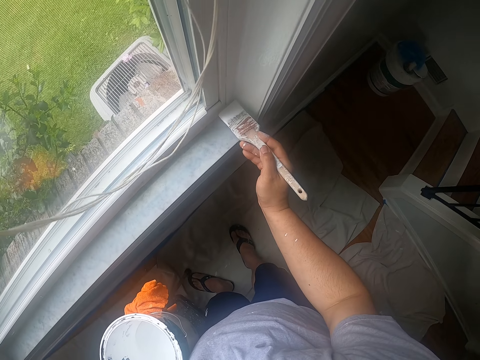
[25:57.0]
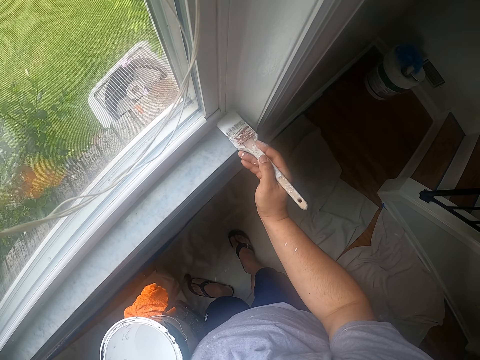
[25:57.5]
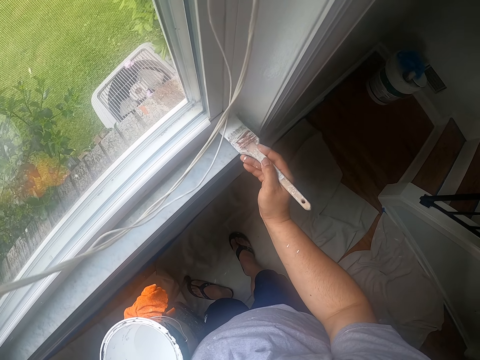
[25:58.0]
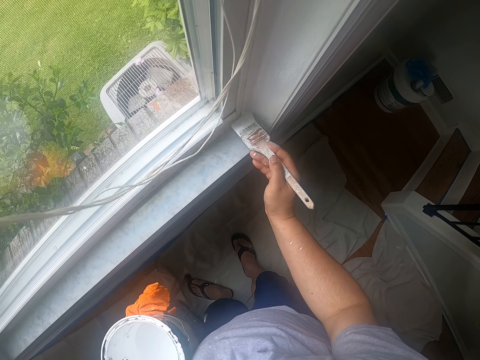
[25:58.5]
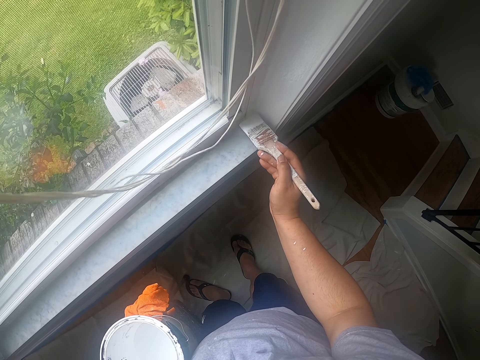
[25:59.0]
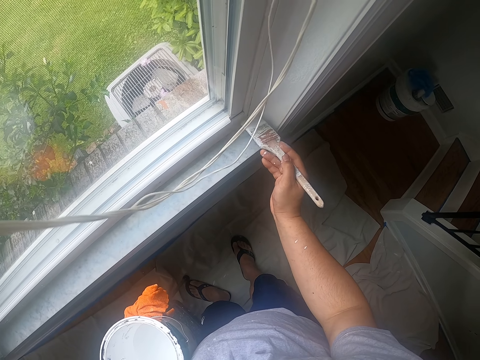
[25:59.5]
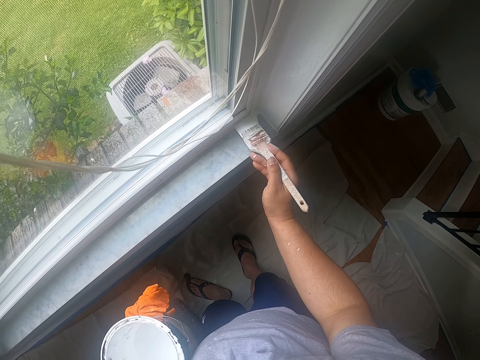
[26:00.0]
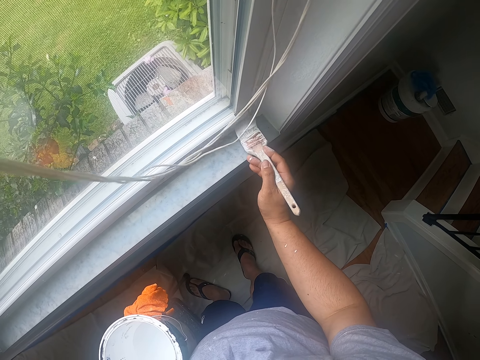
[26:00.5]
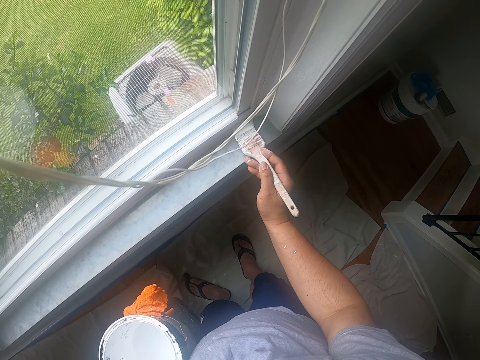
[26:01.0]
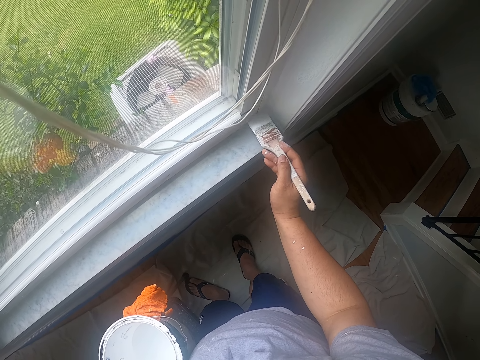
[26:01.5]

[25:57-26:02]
The camera wearer paints the window frame with the brush.

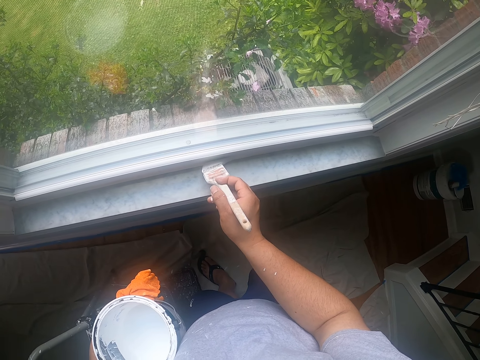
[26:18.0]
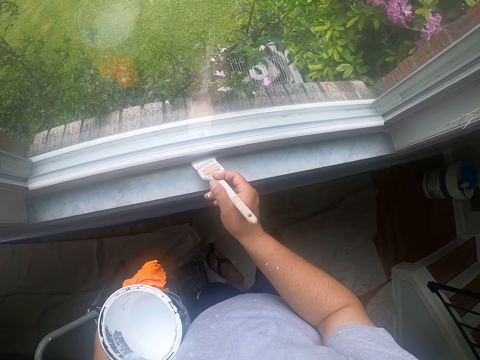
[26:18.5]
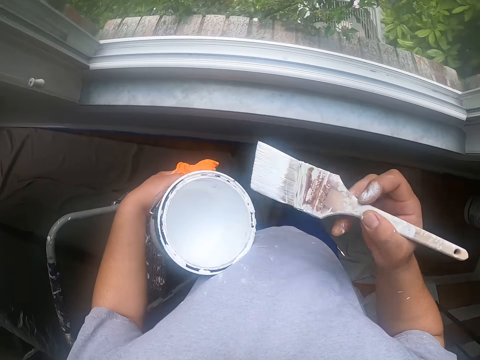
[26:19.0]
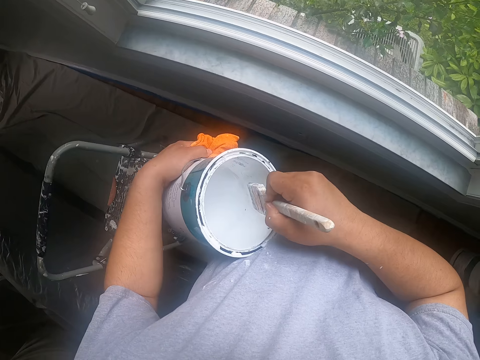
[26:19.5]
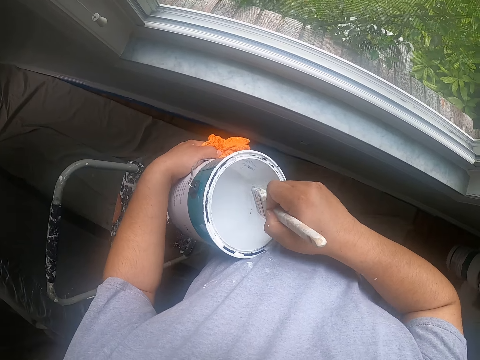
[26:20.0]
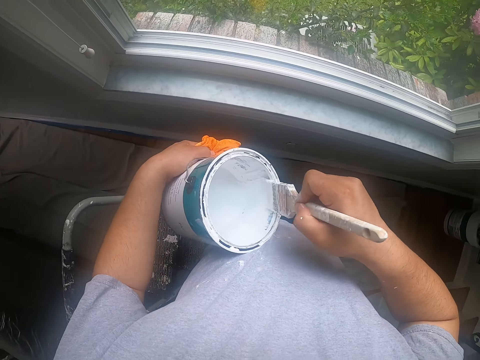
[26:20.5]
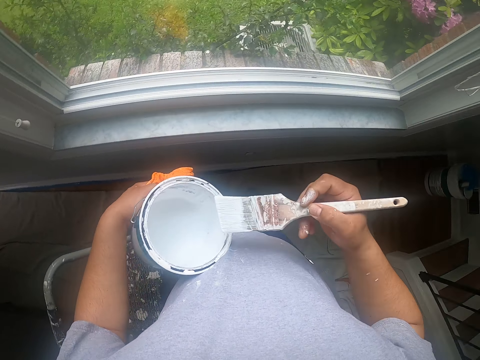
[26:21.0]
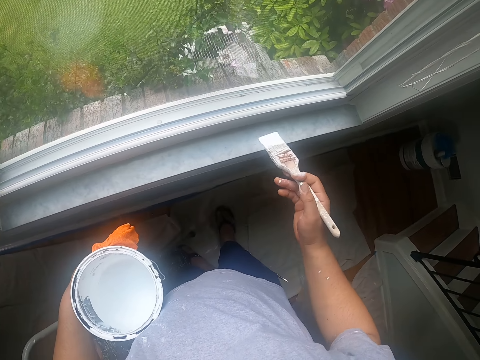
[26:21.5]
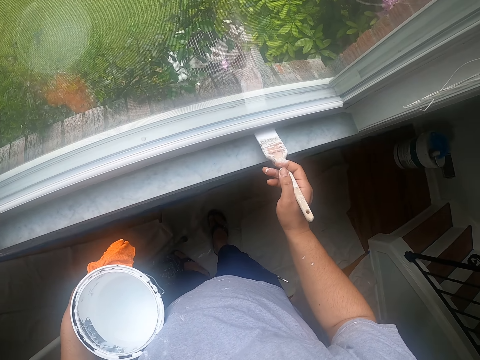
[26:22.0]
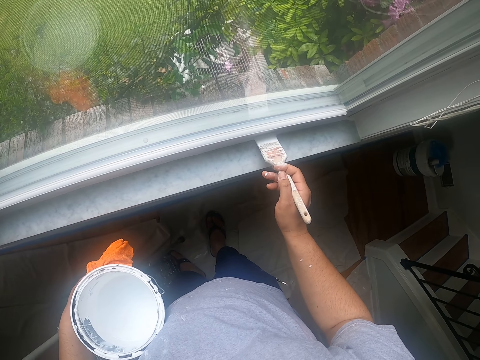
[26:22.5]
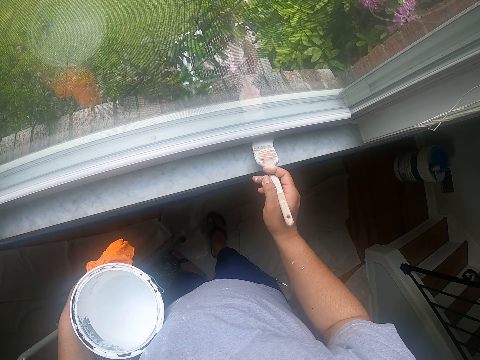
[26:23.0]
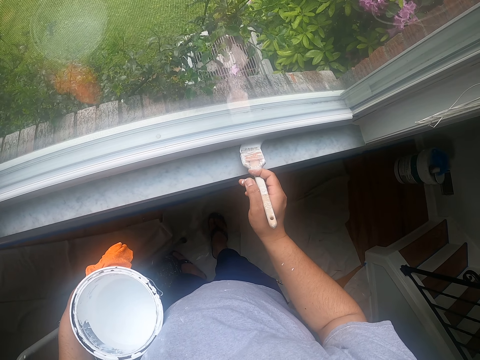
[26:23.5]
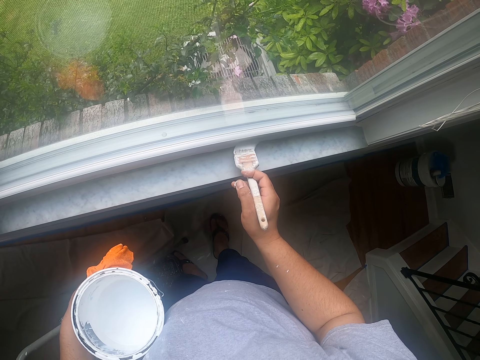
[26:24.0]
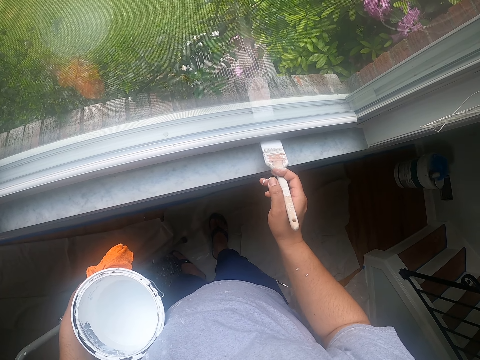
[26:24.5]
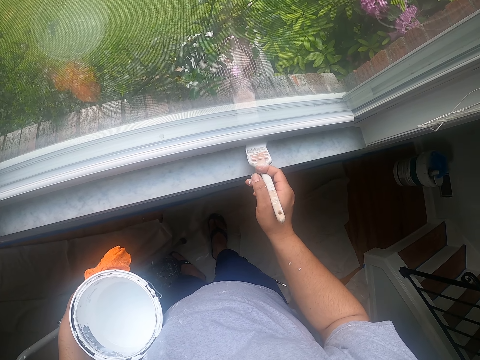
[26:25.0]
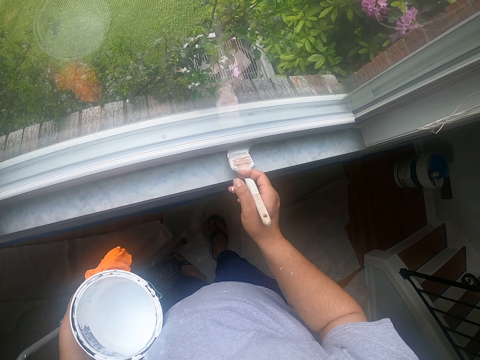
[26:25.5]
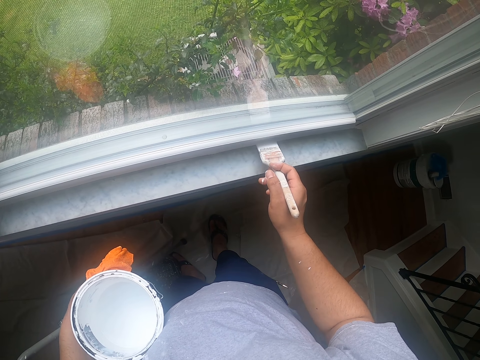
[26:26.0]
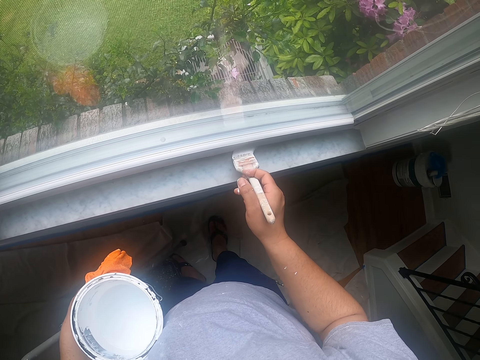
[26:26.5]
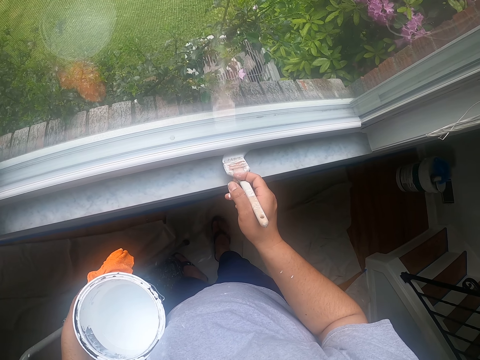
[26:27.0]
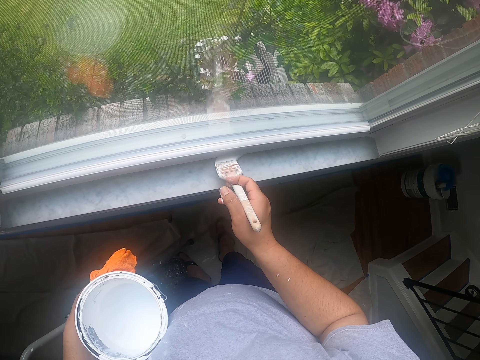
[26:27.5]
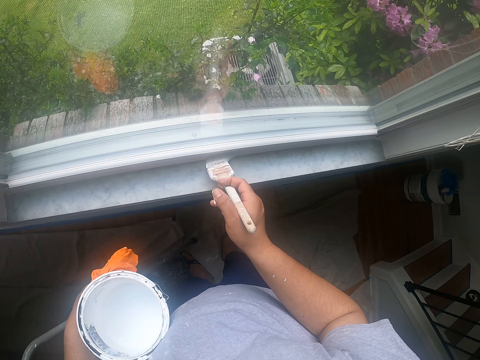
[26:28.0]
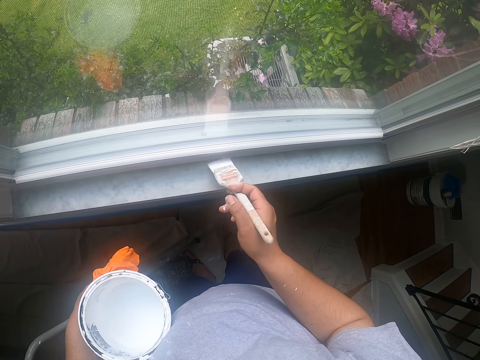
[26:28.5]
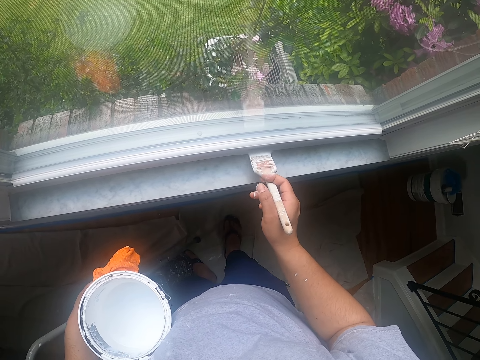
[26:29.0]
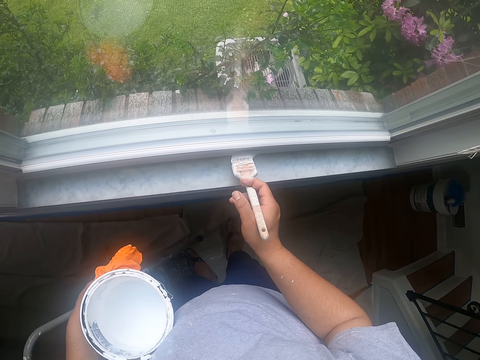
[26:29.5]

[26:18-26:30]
The camera wearer dips the paintbrush into the can of paint with his right hand. He cleans off paint on the paintbrush with the edge of the can. He paints the window frame with the paintbrush in his right hand.

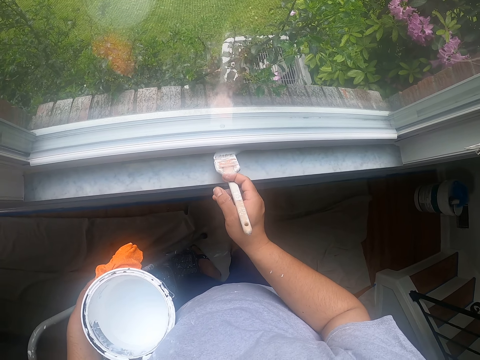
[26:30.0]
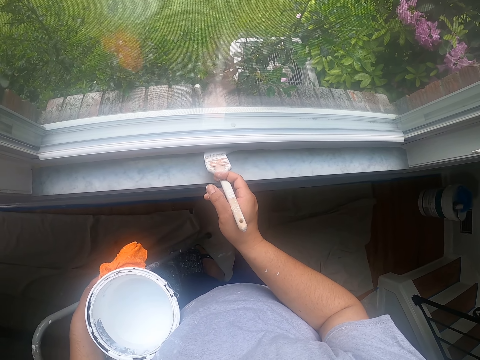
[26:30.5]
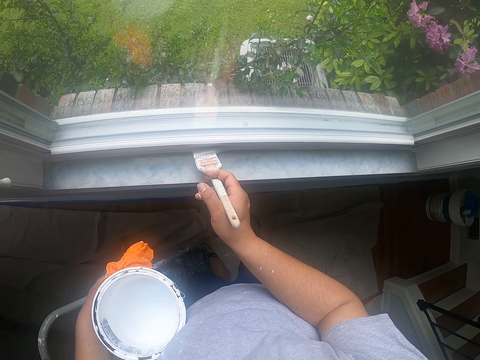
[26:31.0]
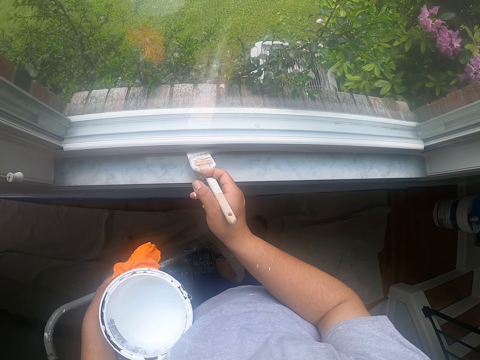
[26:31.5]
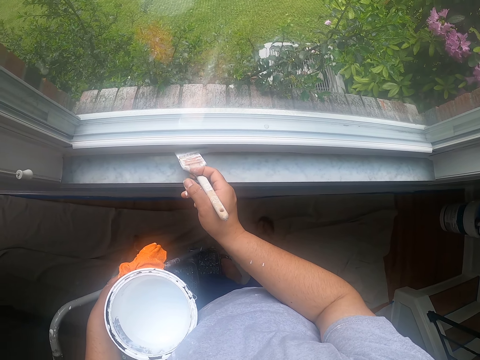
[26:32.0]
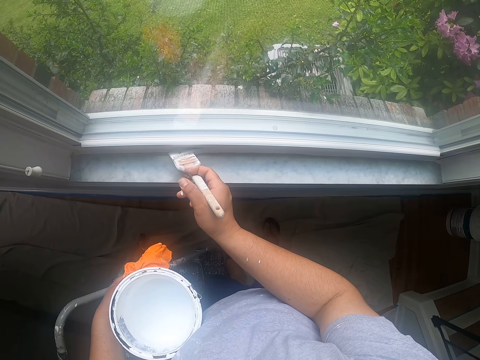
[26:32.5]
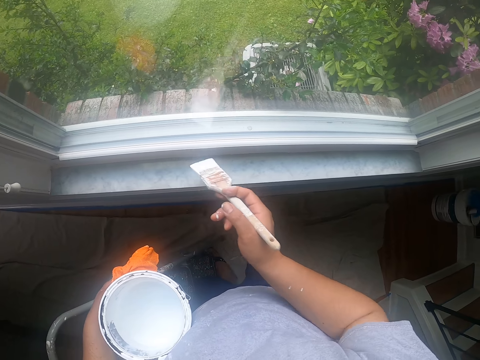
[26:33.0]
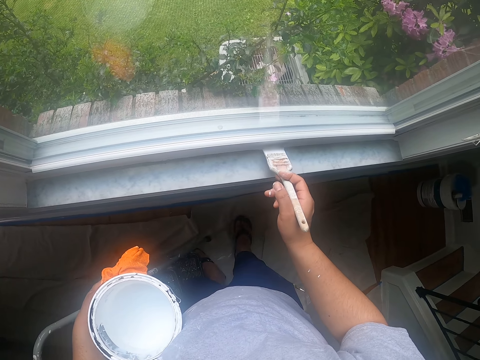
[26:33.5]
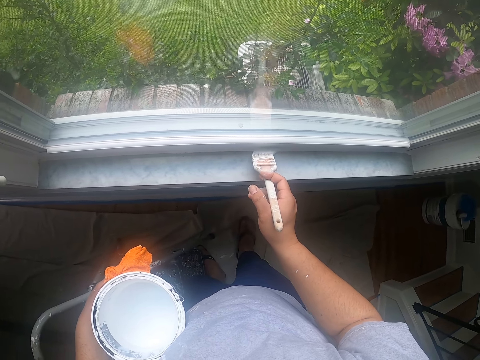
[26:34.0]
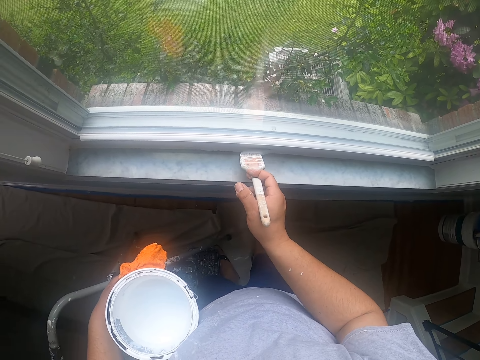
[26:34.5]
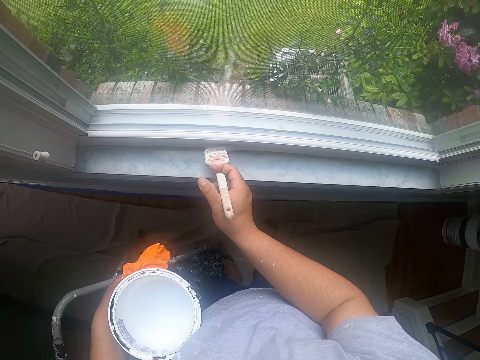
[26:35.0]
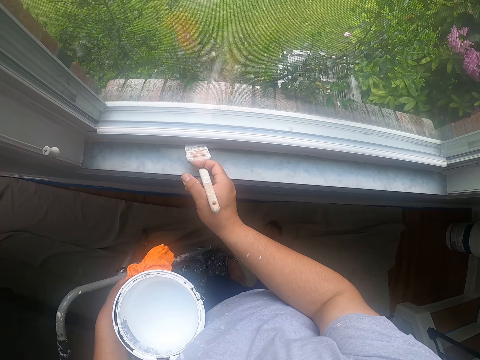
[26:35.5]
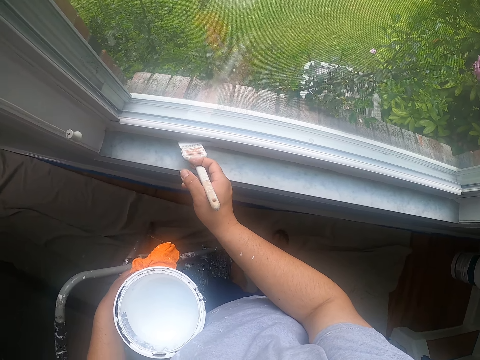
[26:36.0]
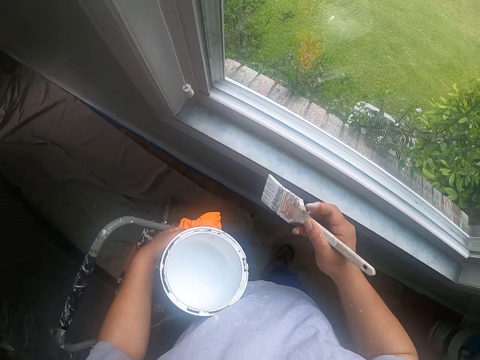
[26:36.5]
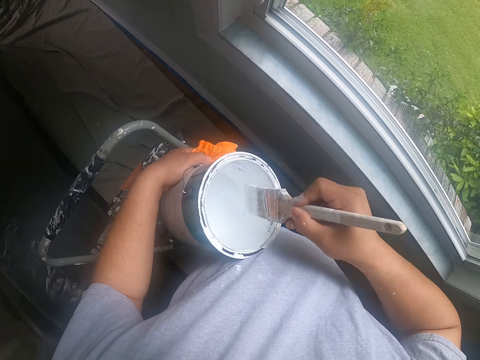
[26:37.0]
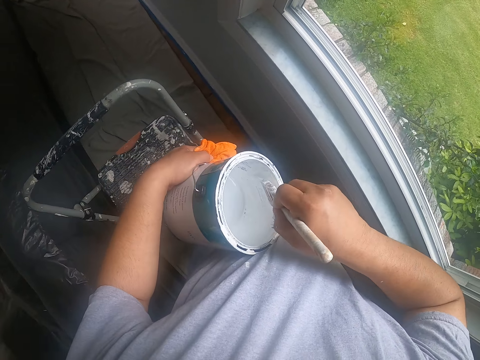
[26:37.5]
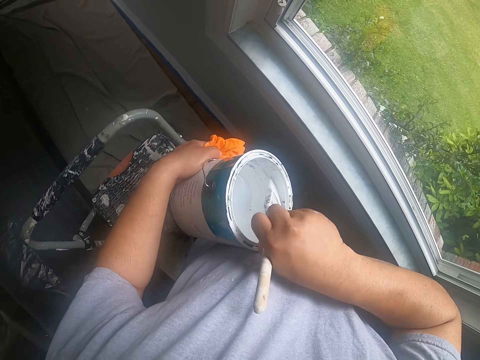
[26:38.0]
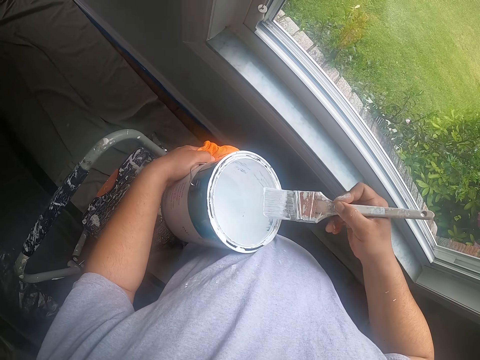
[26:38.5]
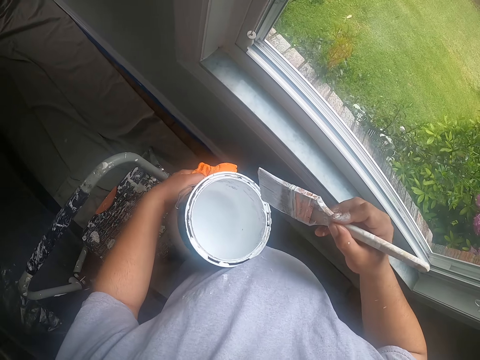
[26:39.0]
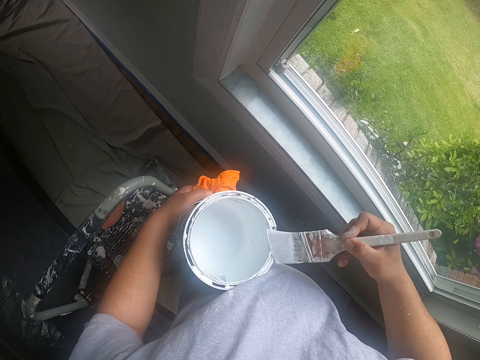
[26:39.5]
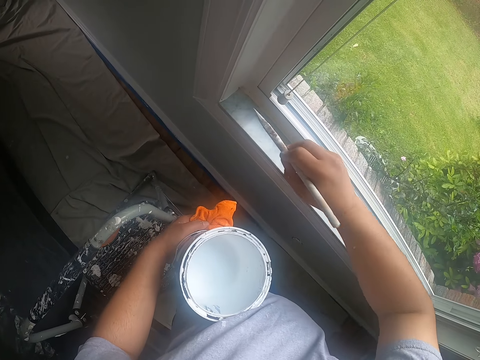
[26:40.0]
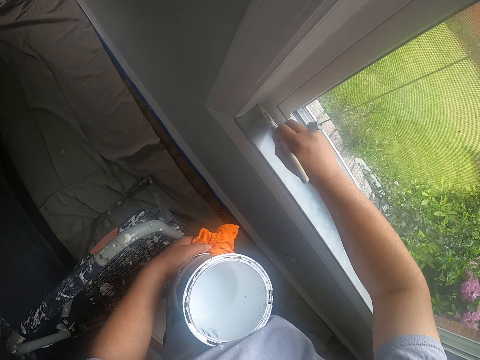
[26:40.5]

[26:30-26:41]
The camera wearer dips the paintbrush into the can of paint with his right hand. He cleans off paint on the paintbrush with the edge of the can. He paints the window frame with the paintbrush in his right hand.
